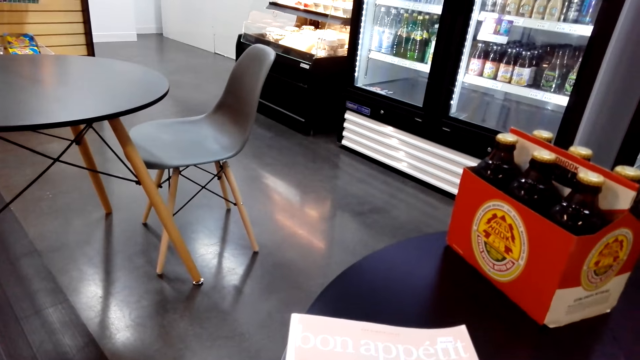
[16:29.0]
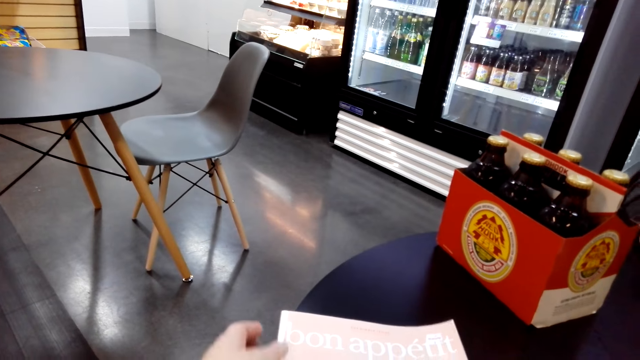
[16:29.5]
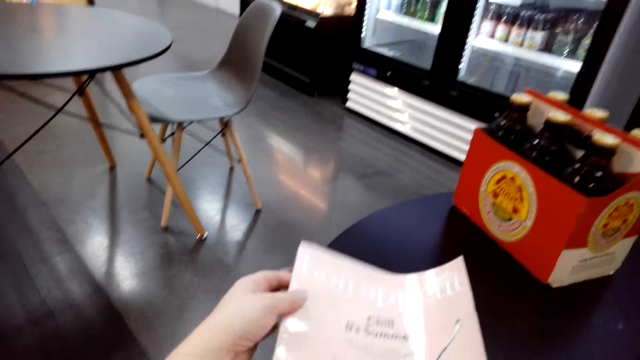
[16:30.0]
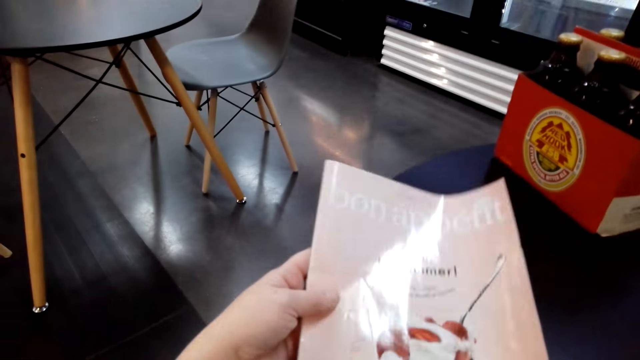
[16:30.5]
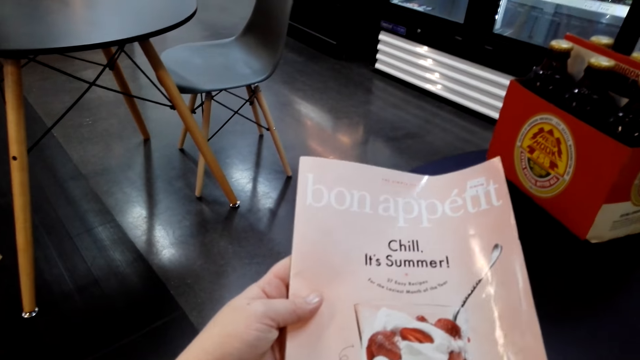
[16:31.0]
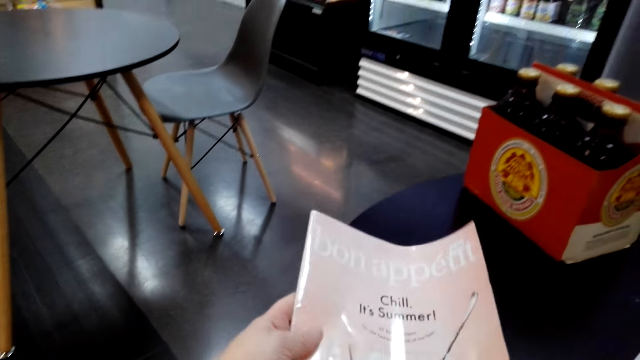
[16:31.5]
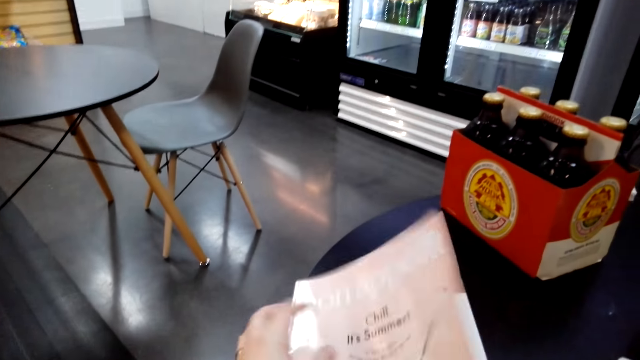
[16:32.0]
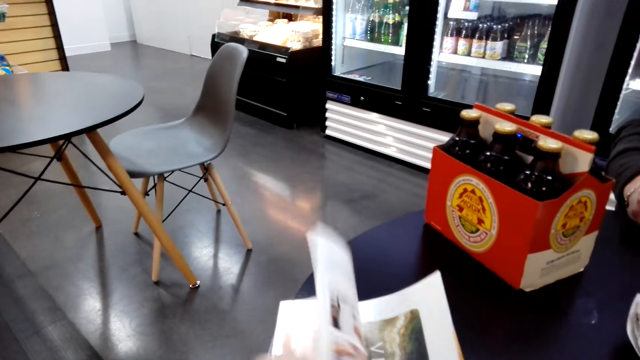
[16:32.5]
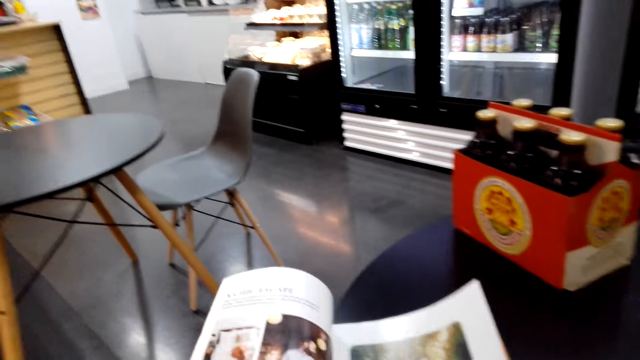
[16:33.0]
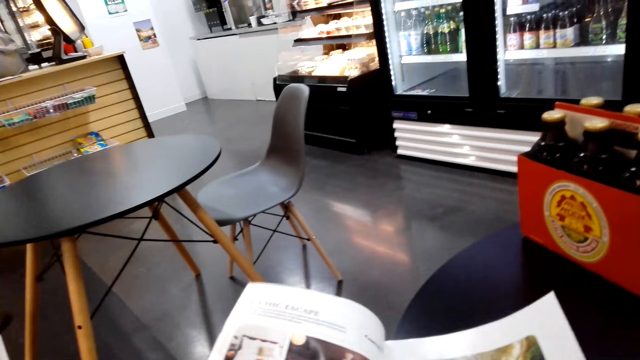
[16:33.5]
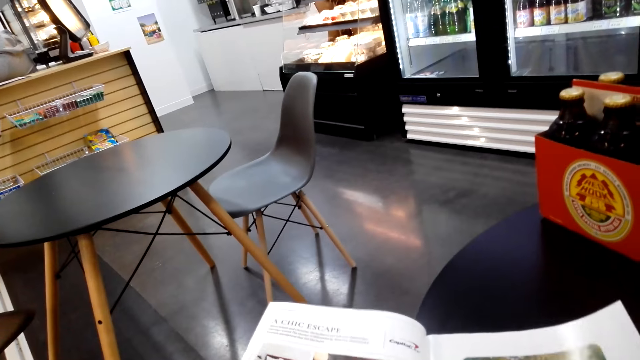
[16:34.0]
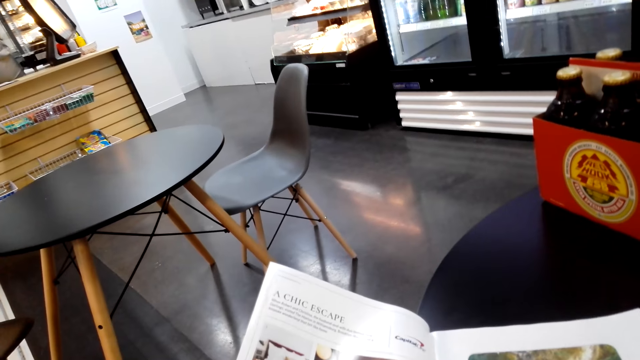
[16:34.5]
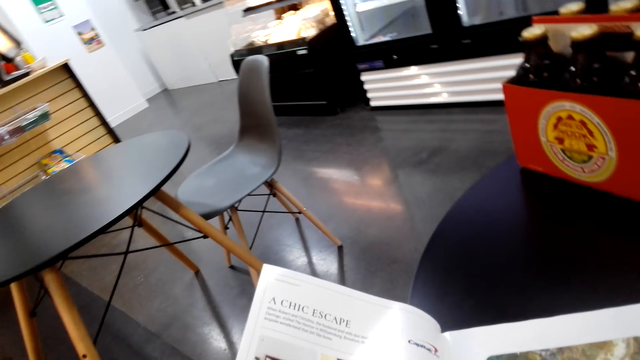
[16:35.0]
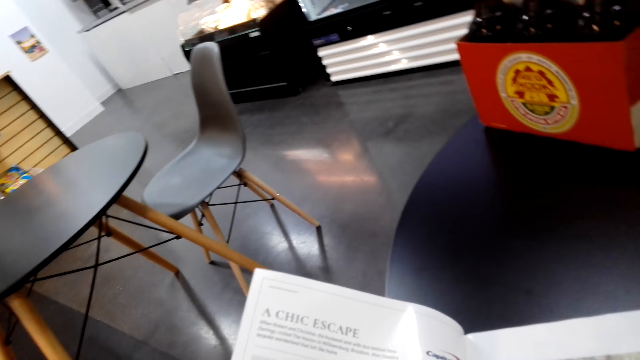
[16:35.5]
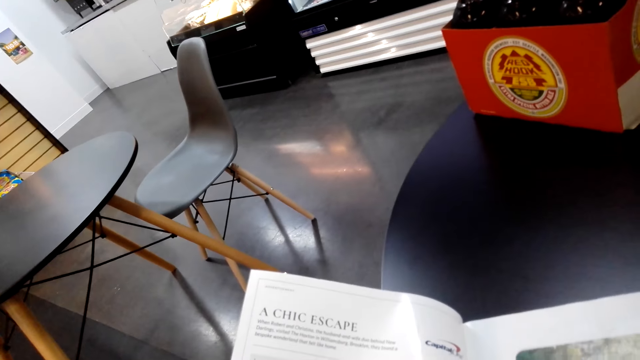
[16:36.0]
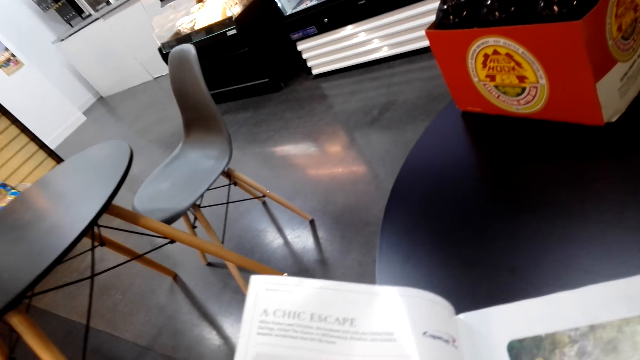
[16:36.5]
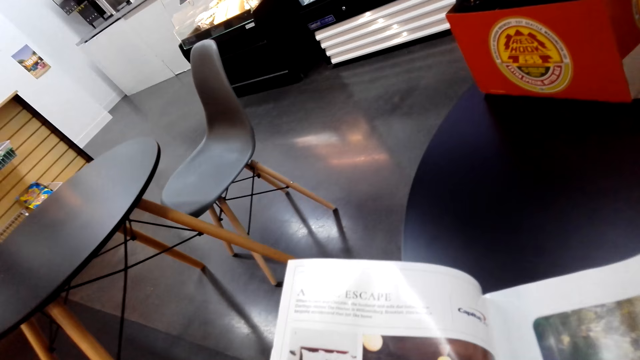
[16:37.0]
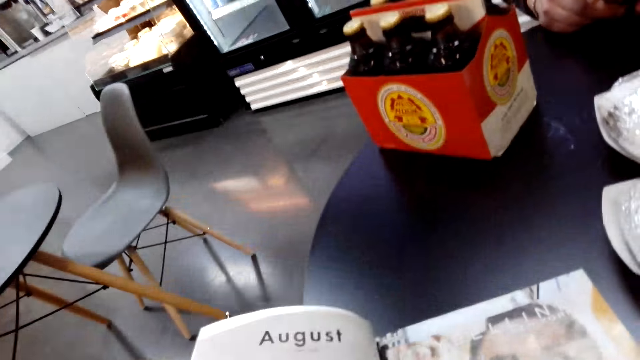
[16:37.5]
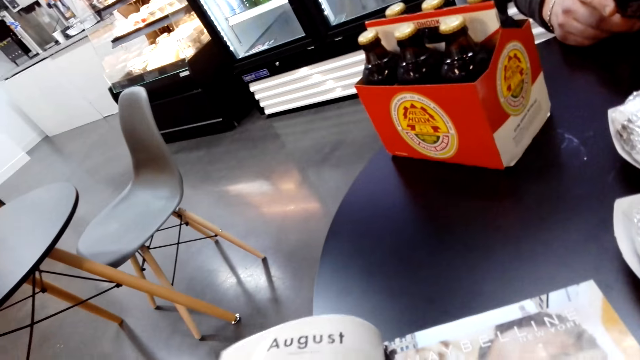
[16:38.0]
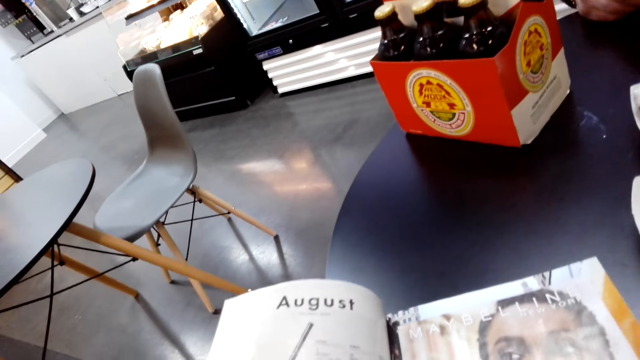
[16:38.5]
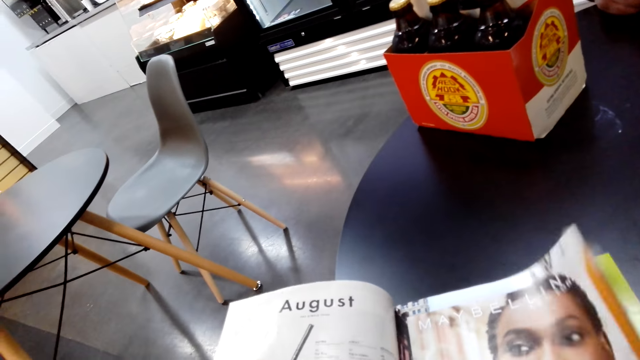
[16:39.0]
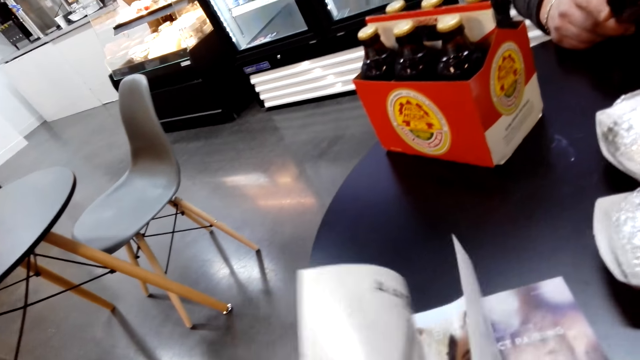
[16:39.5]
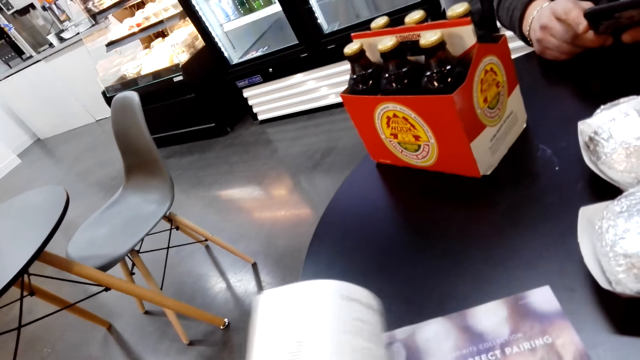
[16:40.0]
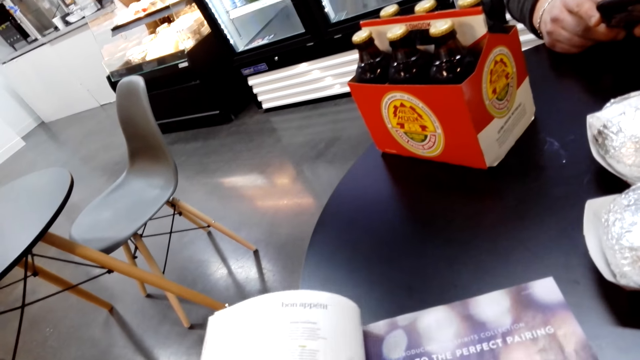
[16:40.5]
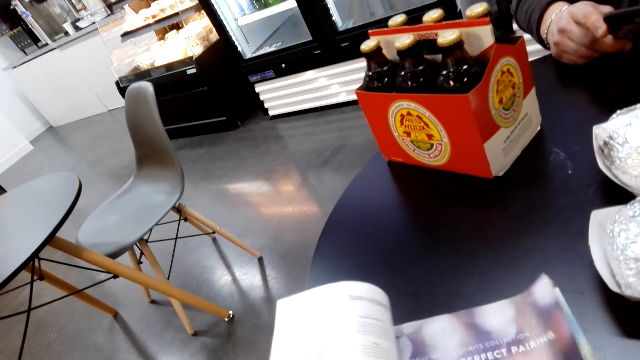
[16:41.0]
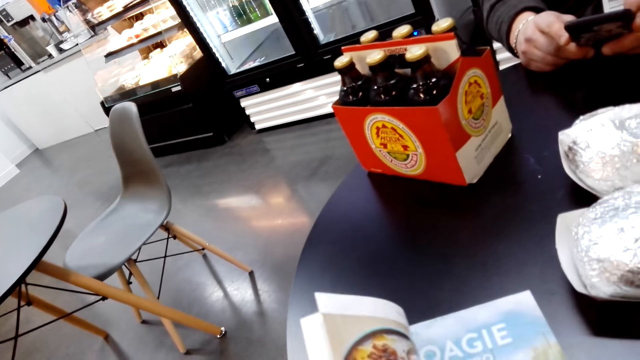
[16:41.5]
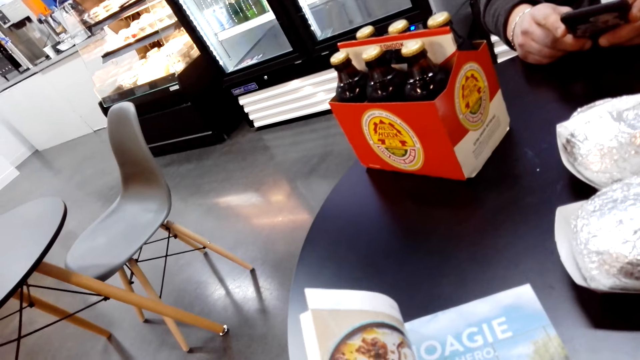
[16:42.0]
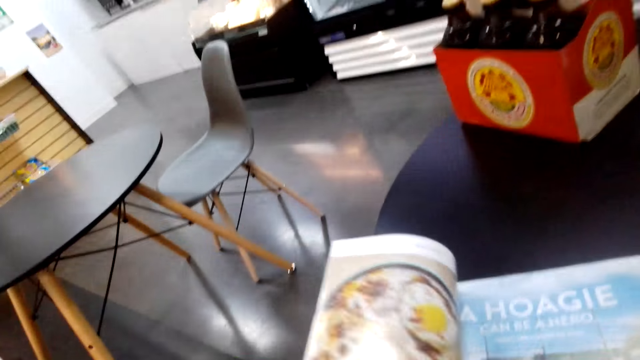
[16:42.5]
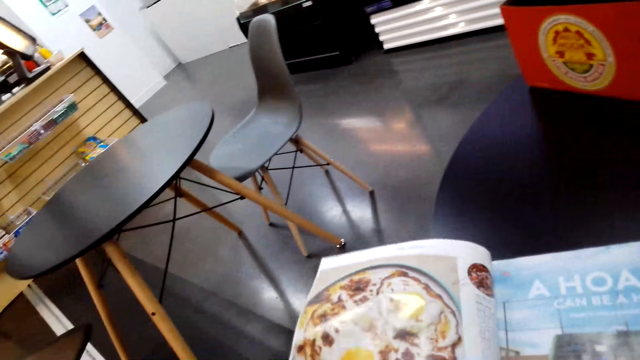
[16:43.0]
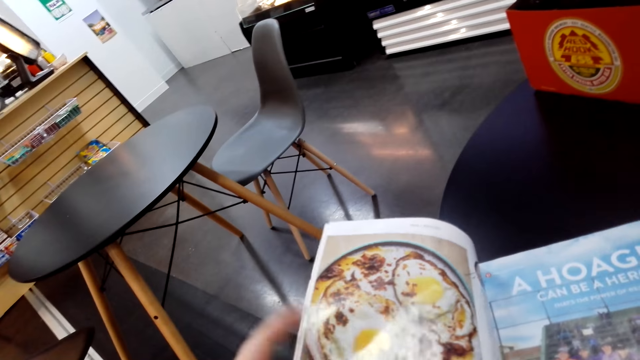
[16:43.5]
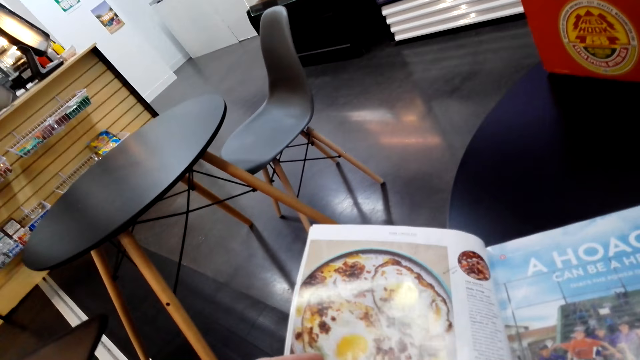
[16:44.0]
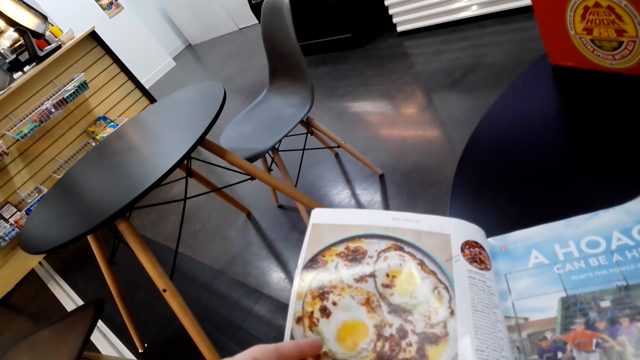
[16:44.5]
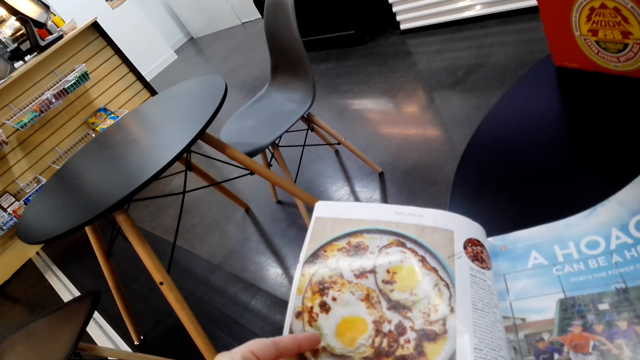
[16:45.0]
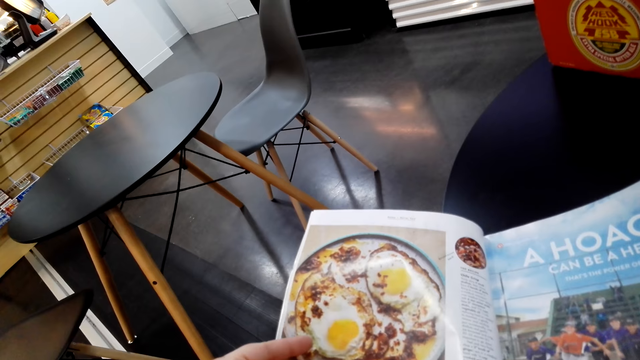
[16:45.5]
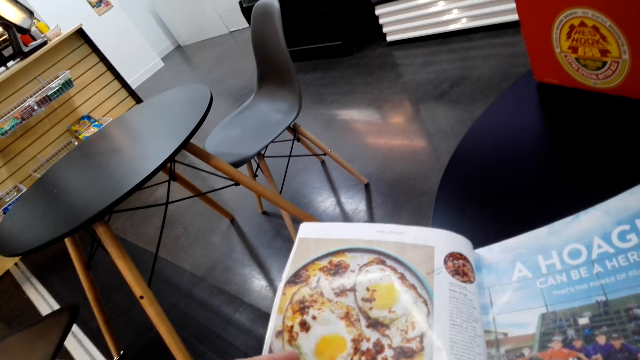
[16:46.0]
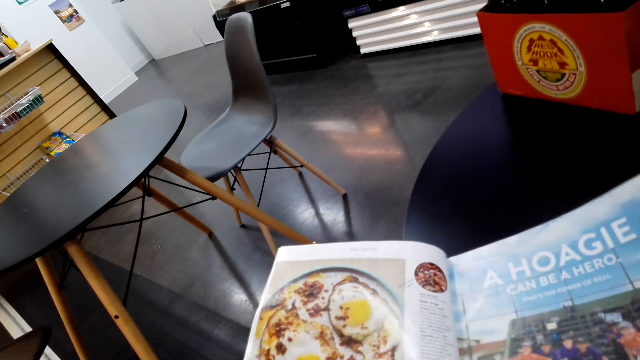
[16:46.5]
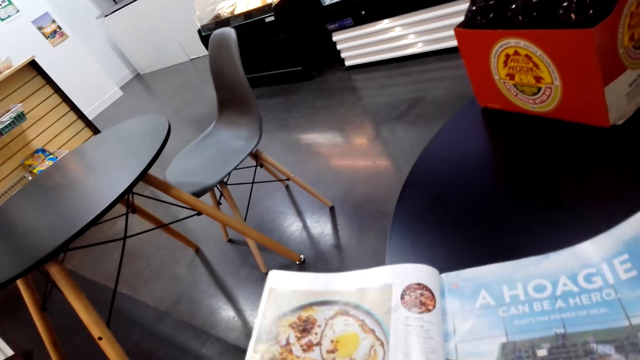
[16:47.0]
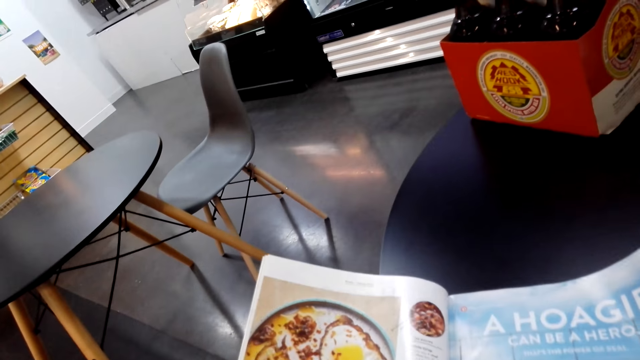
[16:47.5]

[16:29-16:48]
The camera wearer looks at the book. They lift the book. They look at the magazine book. They peruse the book and read the book. They peruse the book and read the book. They peruse the book and read the book. They peruse the book and read the book.

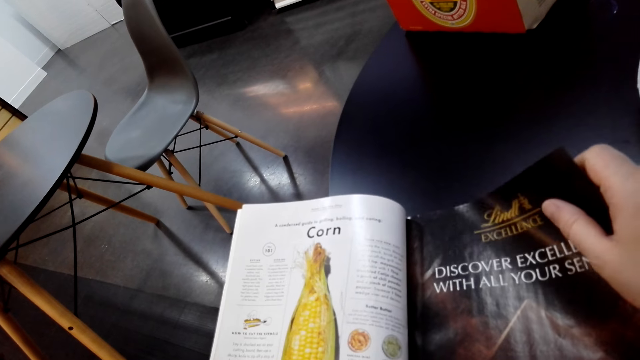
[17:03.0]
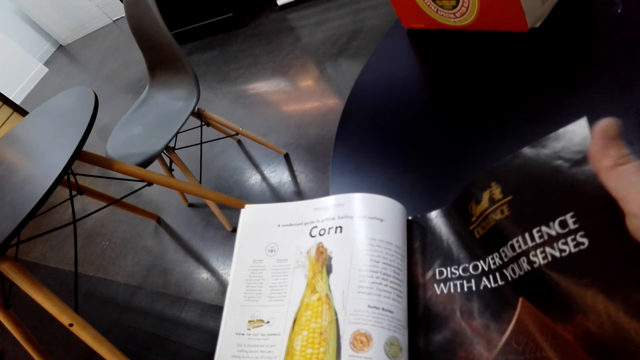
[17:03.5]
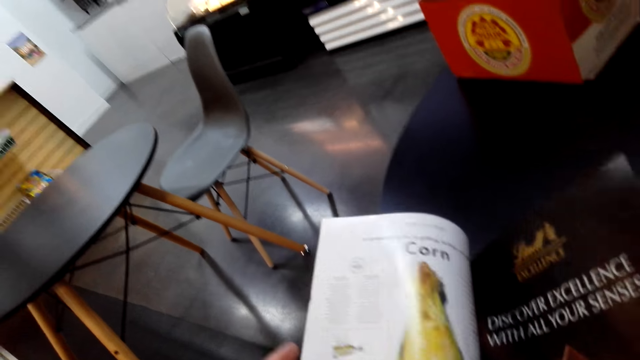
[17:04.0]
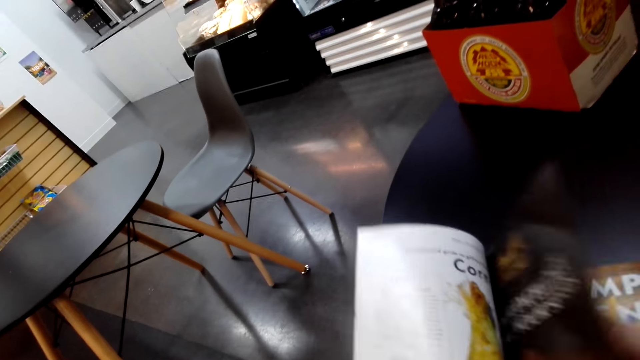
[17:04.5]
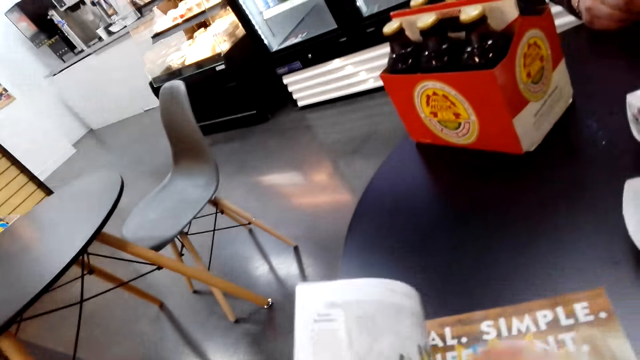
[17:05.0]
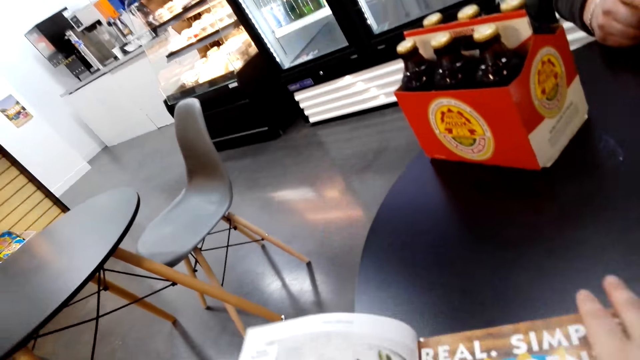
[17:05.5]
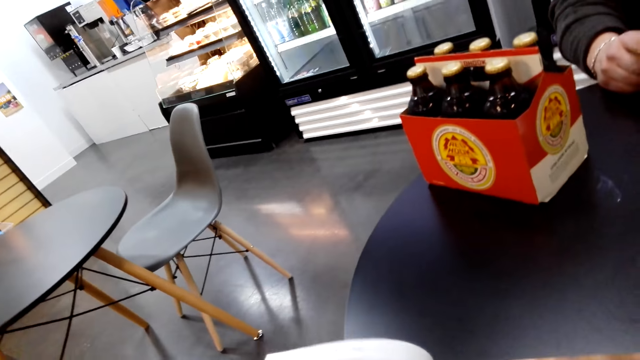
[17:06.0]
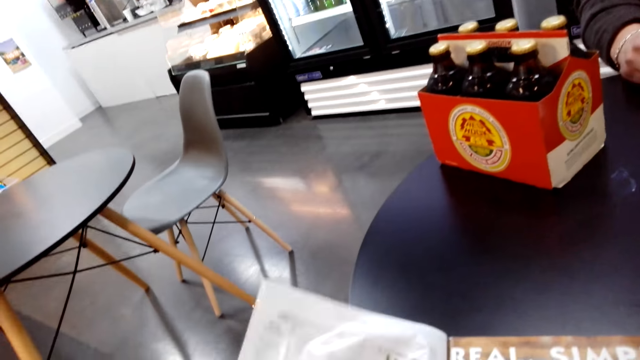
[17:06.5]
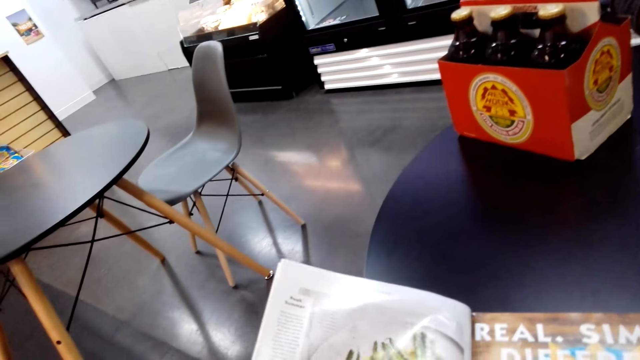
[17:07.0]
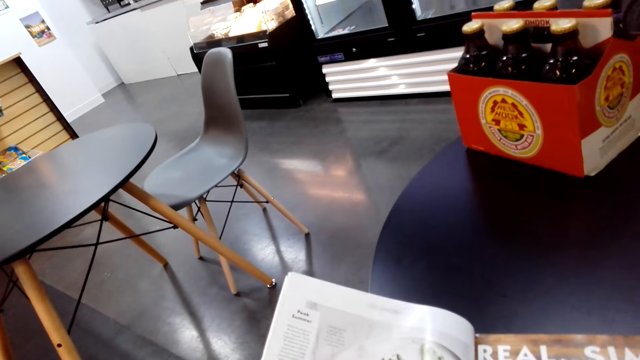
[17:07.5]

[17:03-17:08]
The camera wearer turns the page of the book. They read the book.
